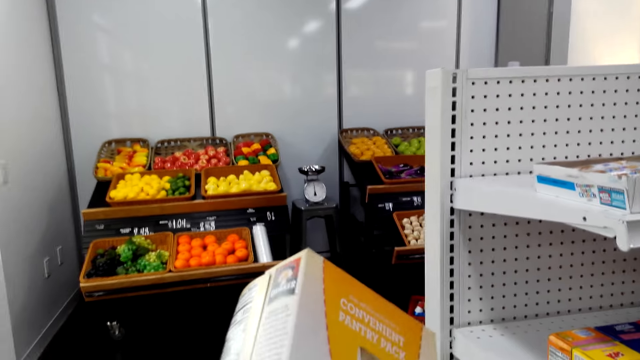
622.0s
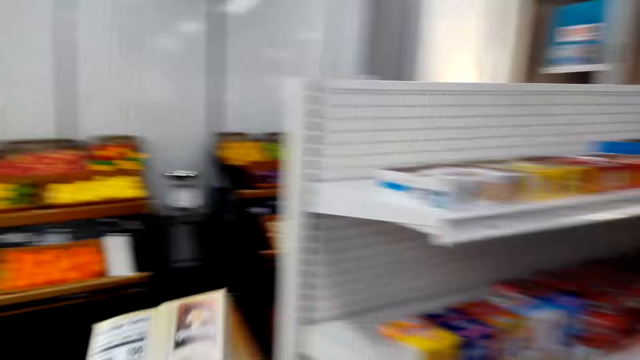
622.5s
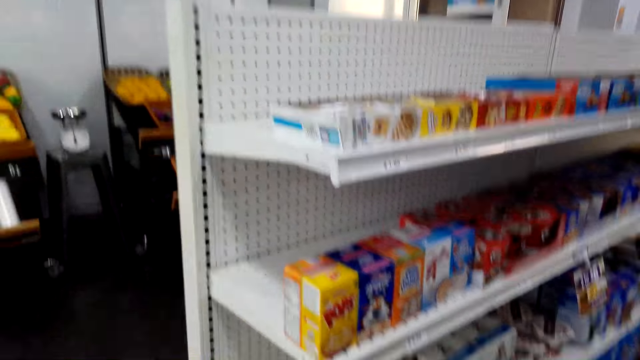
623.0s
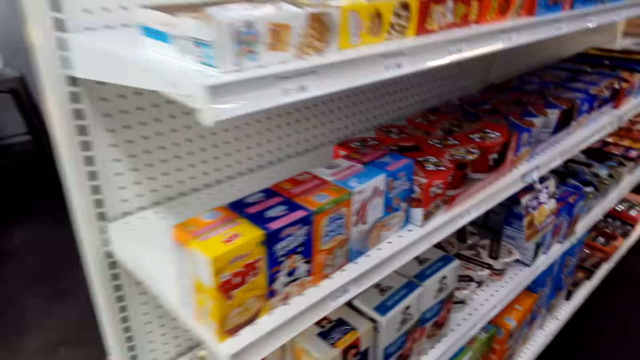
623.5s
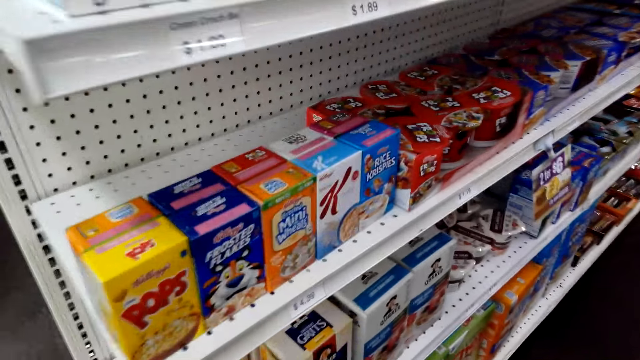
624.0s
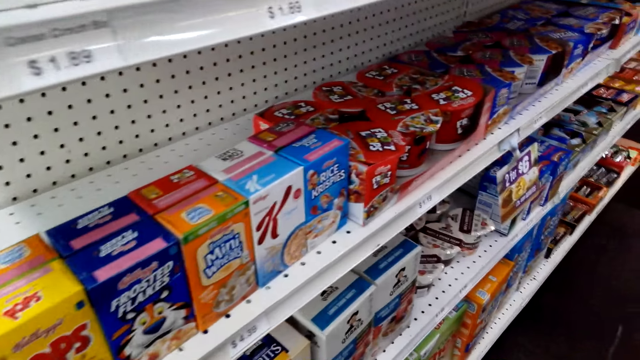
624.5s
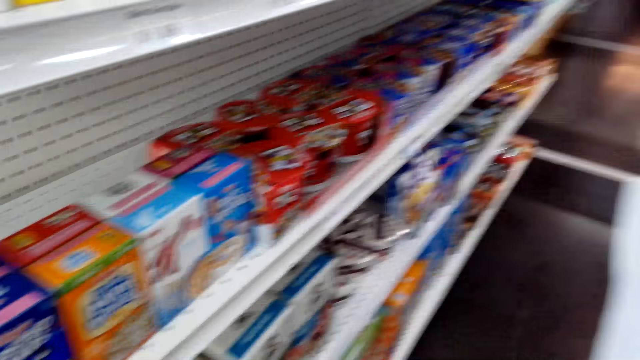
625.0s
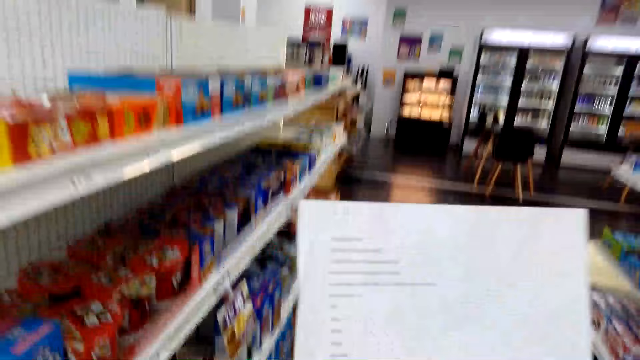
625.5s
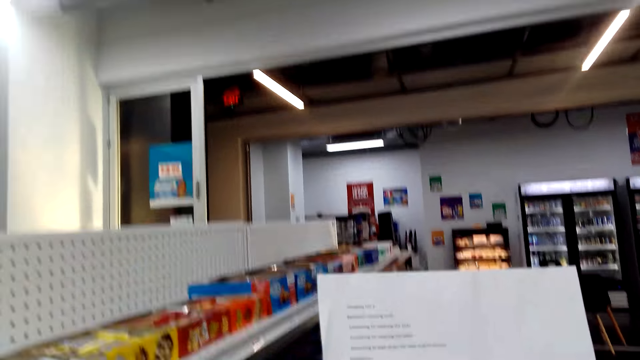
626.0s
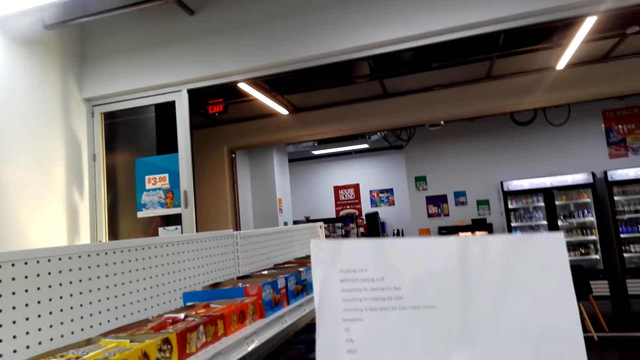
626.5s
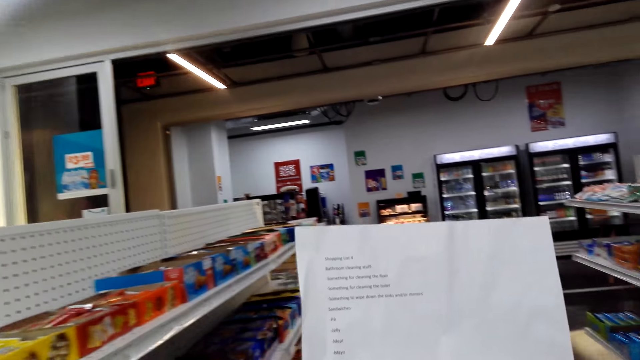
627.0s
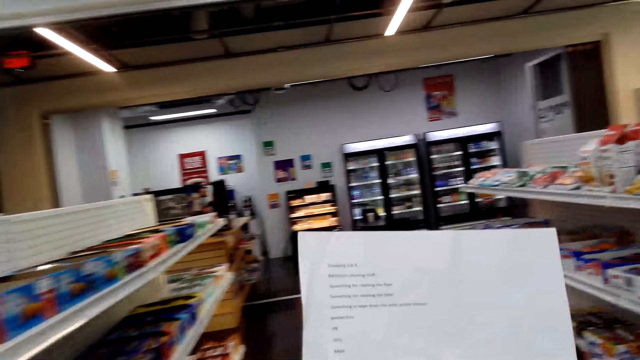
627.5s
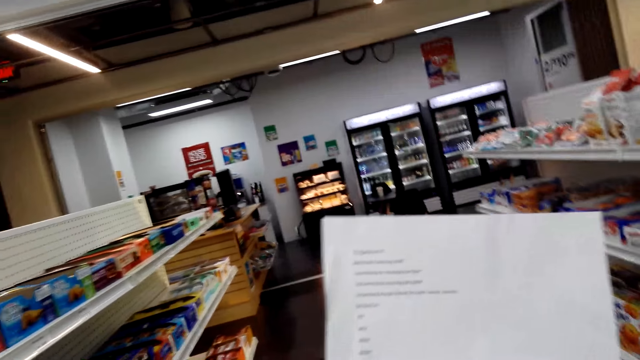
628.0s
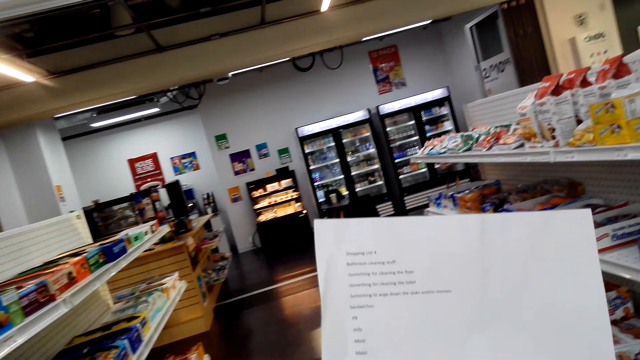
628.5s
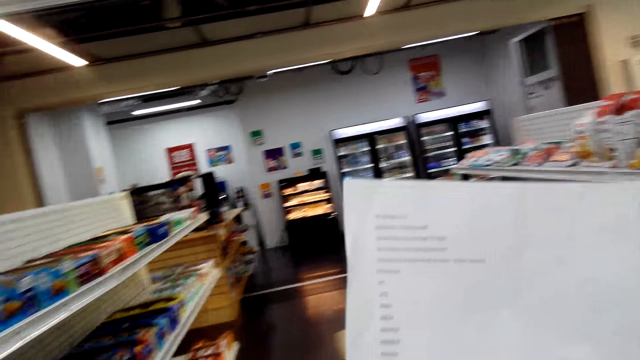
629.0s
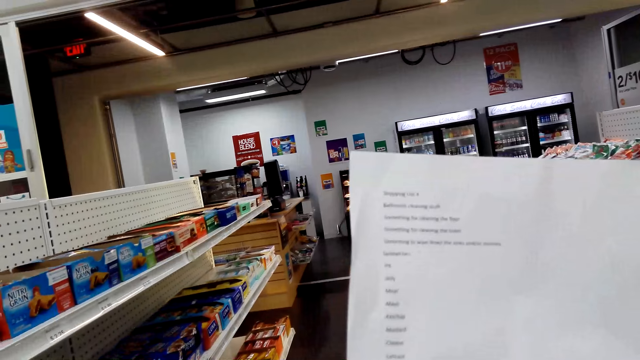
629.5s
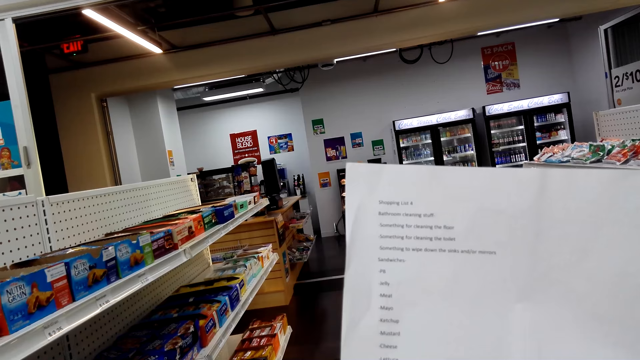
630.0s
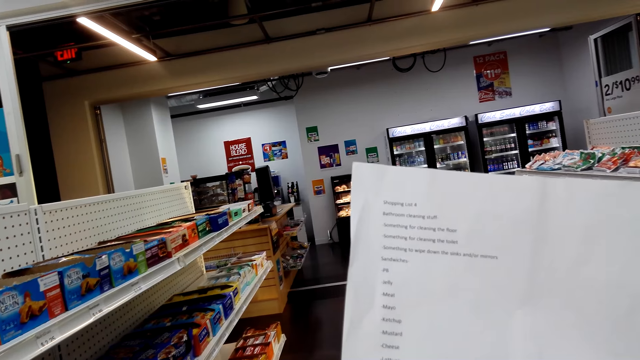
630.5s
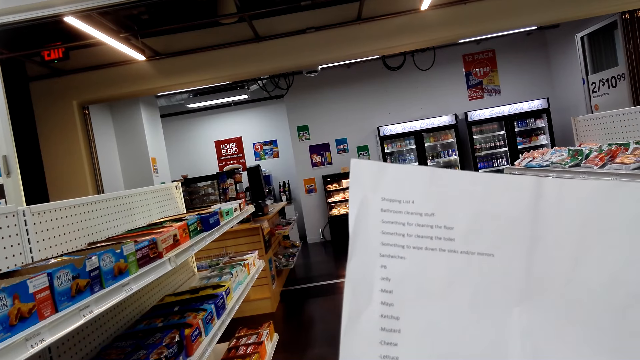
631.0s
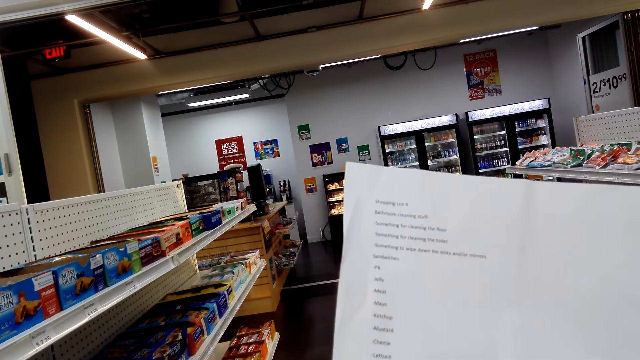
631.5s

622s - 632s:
The camera wearer places the quaker in the basket trolley. They lift the list paper and read a piece of paper.

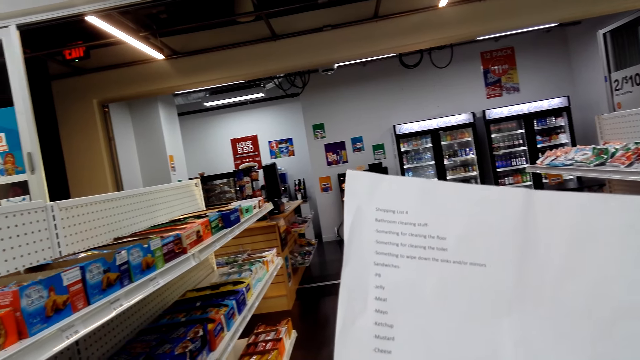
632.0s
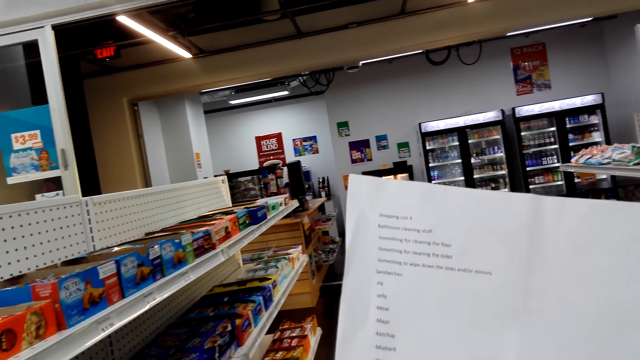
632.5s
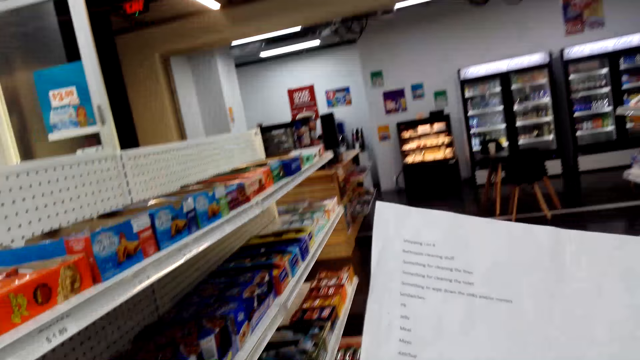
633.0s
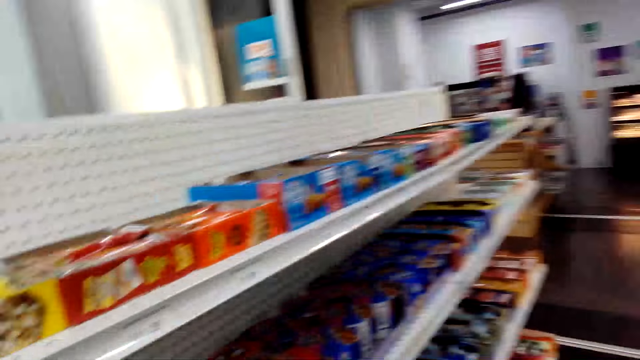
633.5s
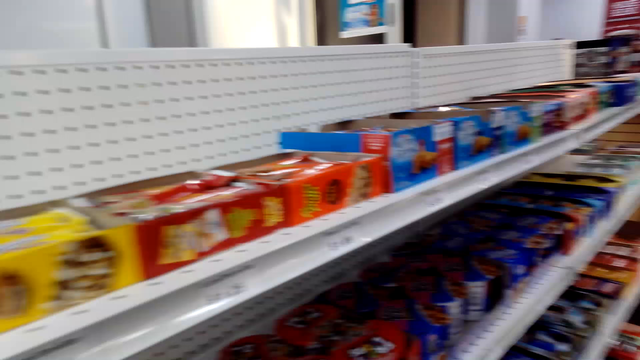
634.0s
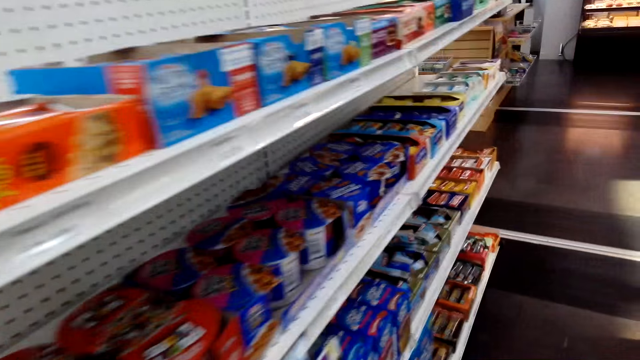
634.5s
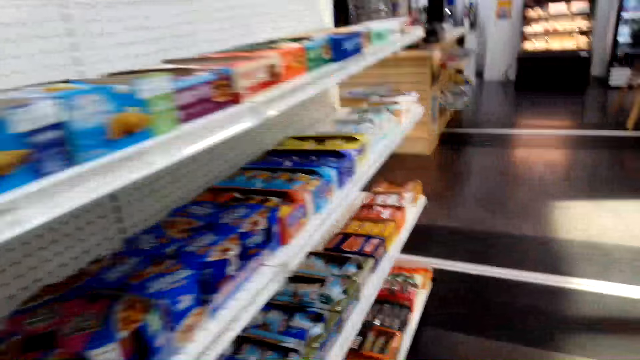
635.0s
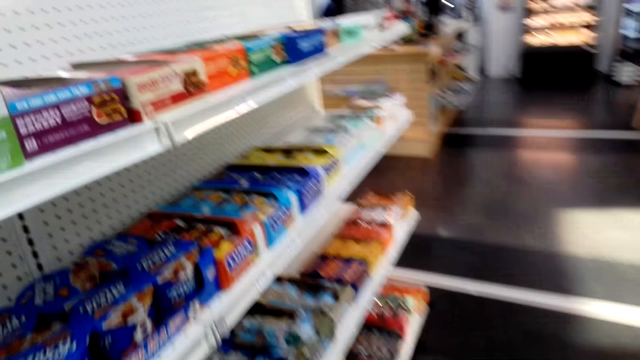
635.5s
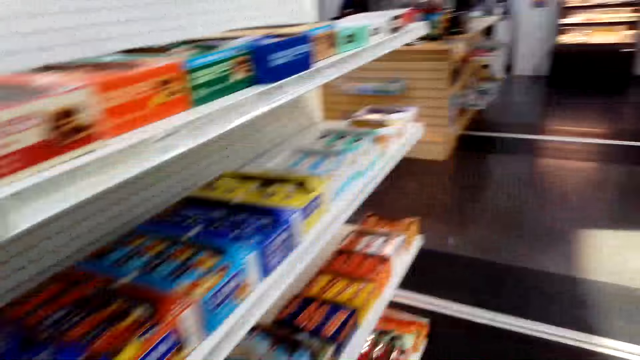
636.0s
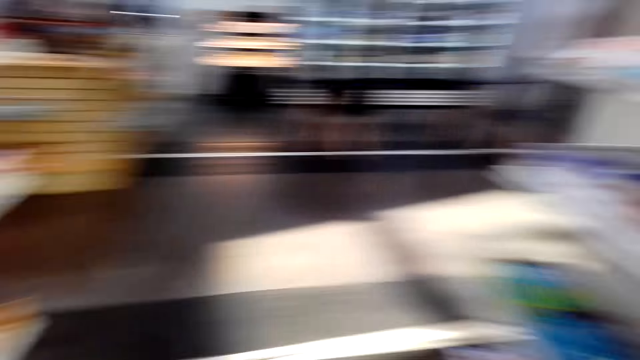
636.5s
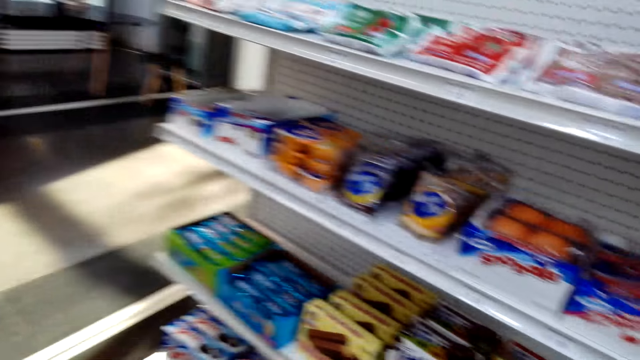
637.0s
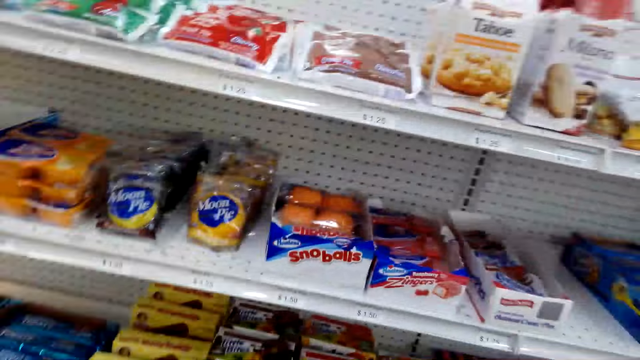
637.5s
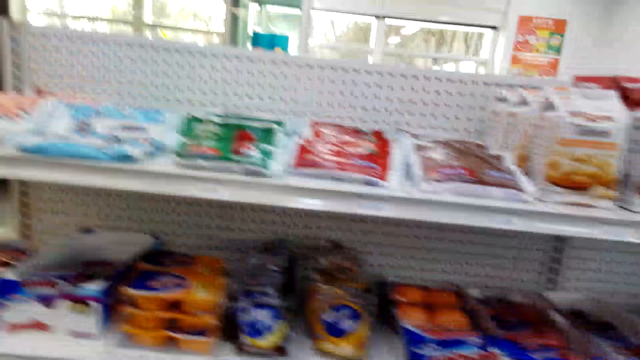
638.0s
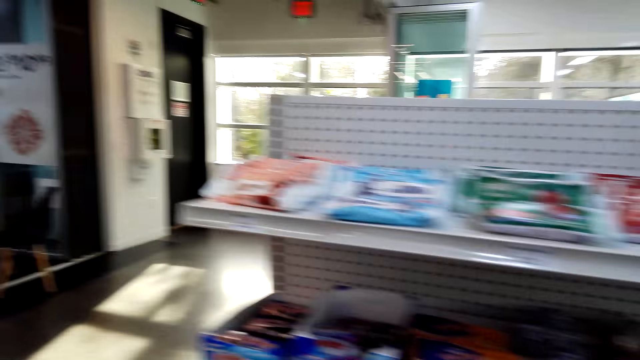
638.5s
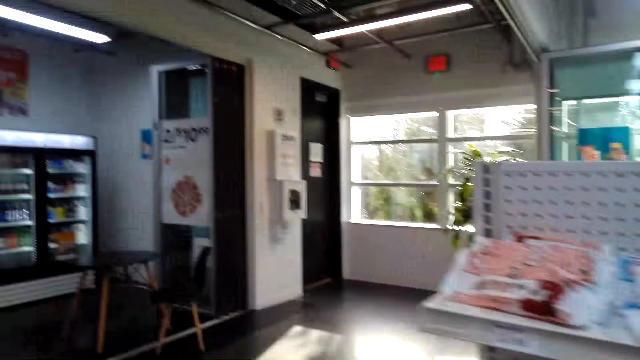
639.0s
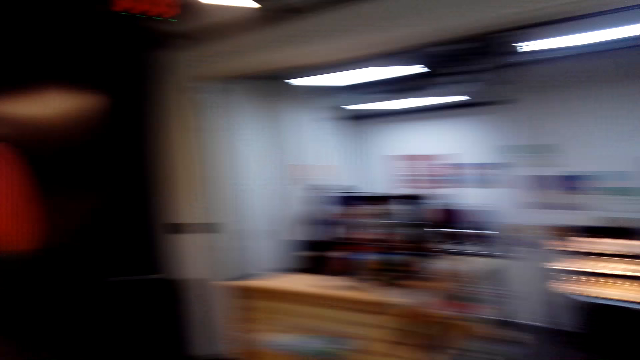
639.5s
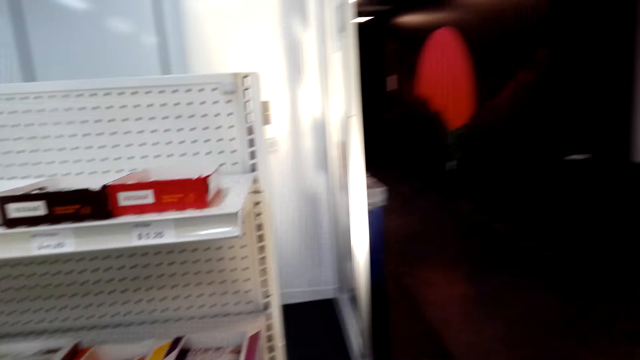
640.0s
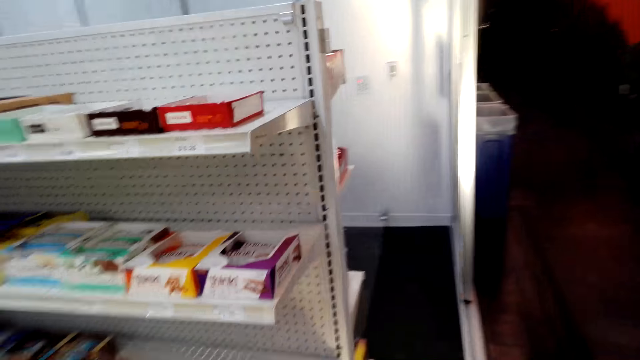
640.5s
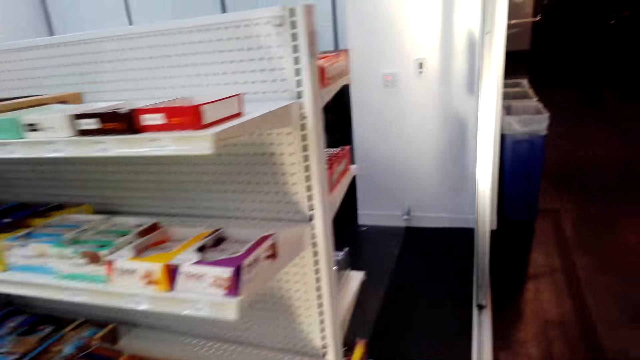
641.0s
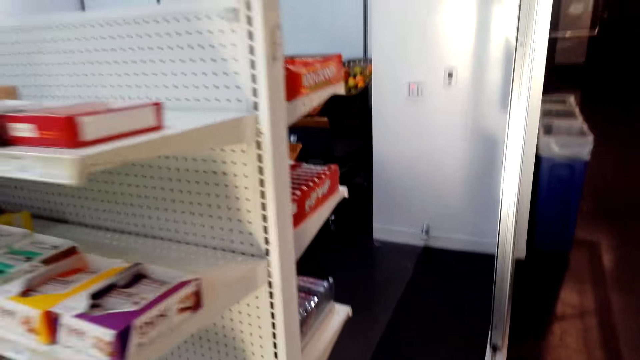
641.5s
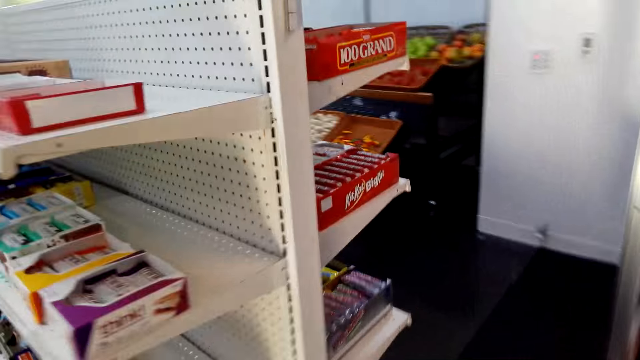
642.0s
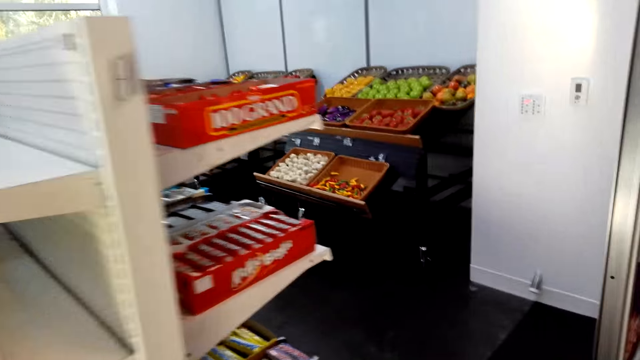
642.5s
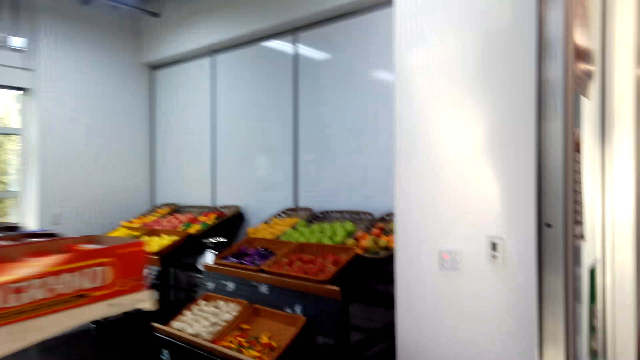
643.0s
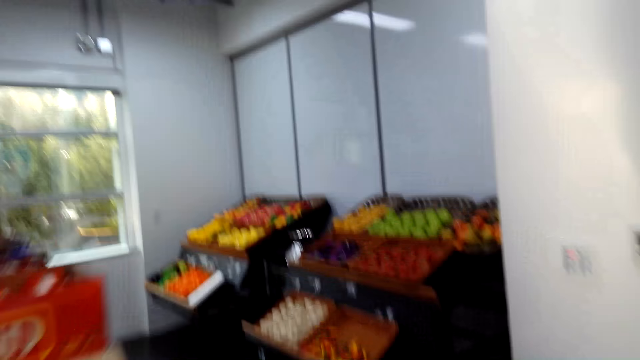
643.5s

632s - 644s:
The camera wearer looks at items on the shelves. They move around the supermarket.
